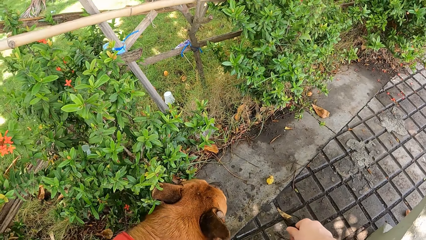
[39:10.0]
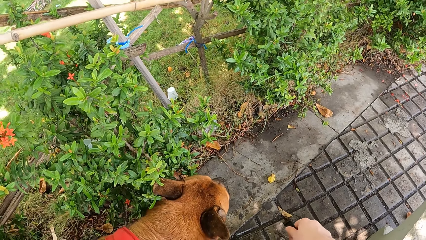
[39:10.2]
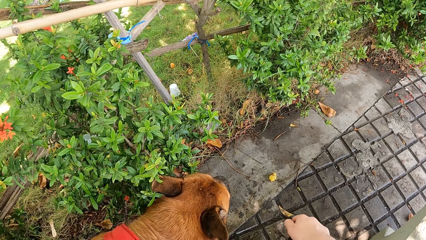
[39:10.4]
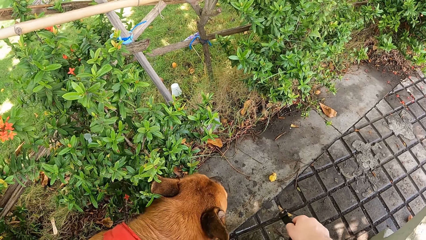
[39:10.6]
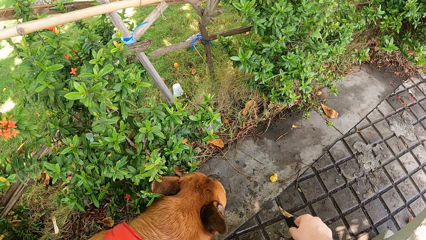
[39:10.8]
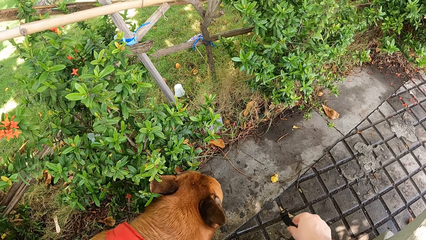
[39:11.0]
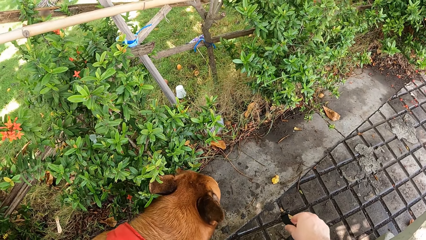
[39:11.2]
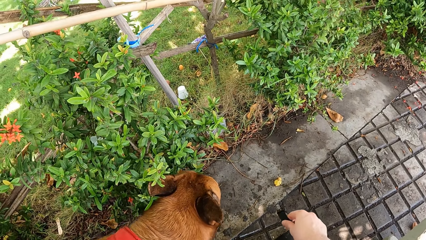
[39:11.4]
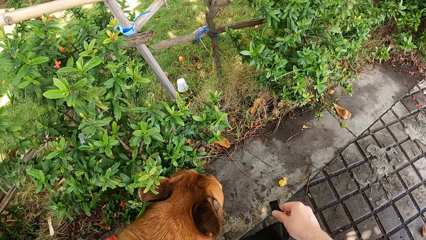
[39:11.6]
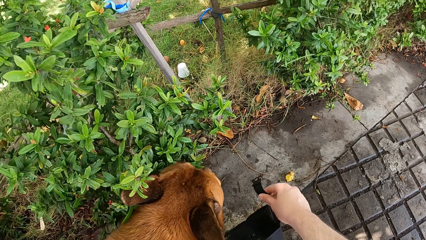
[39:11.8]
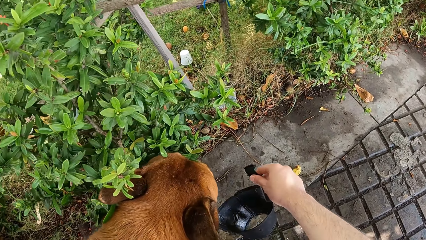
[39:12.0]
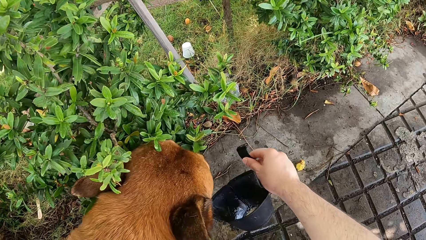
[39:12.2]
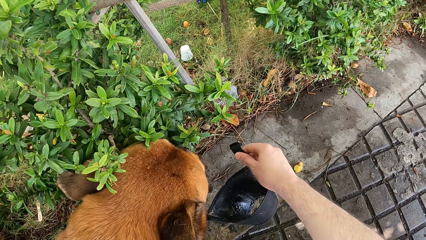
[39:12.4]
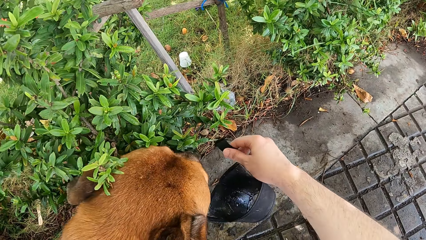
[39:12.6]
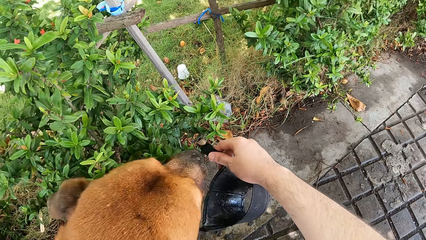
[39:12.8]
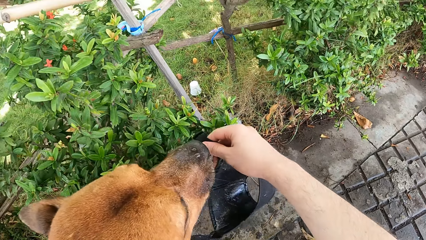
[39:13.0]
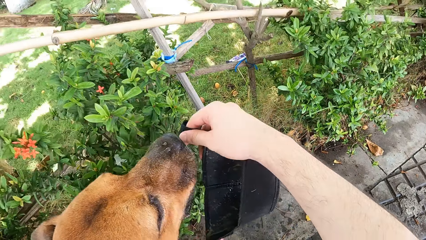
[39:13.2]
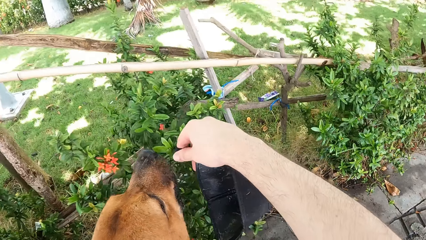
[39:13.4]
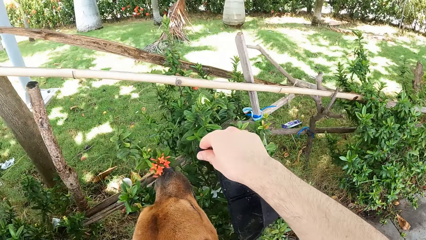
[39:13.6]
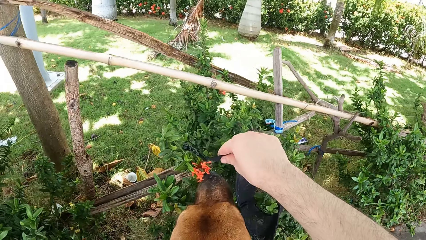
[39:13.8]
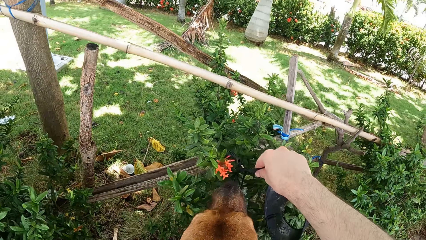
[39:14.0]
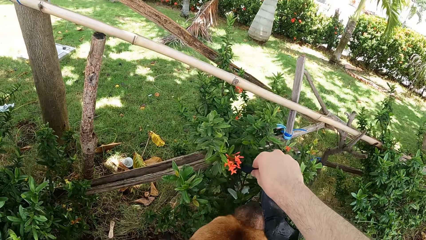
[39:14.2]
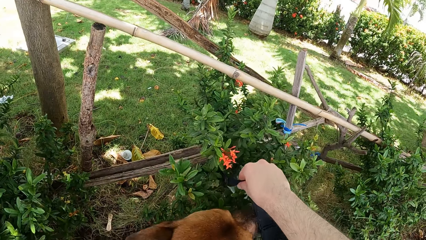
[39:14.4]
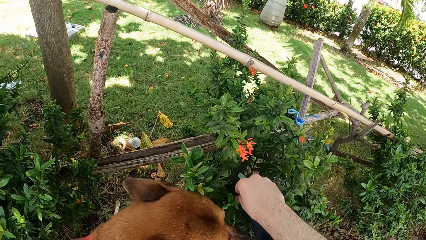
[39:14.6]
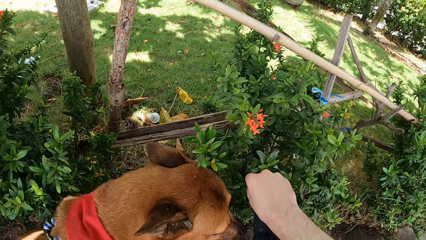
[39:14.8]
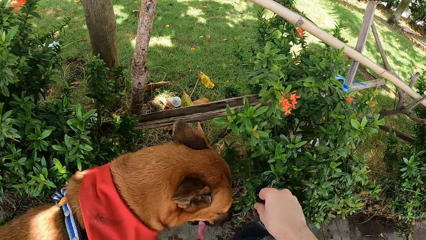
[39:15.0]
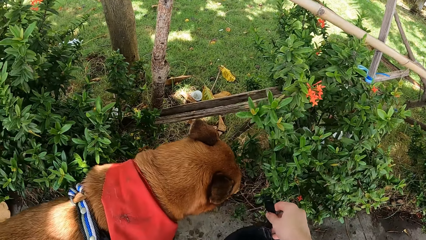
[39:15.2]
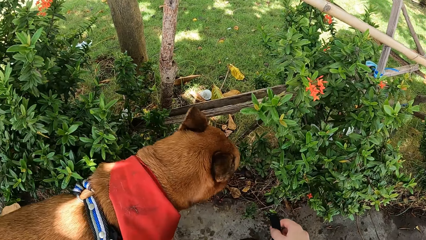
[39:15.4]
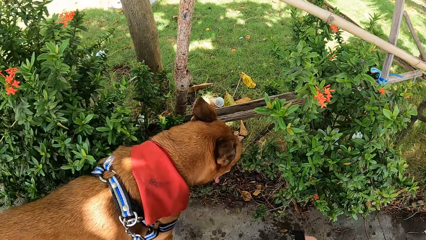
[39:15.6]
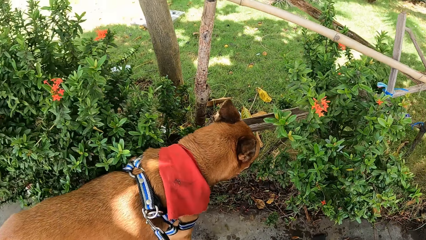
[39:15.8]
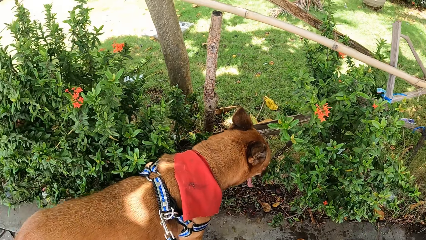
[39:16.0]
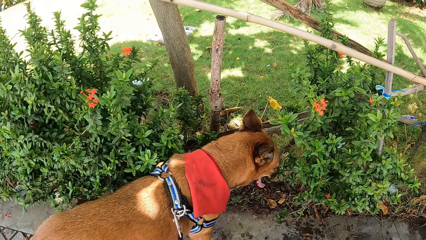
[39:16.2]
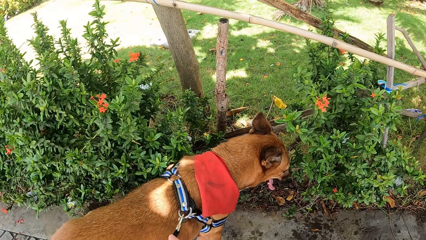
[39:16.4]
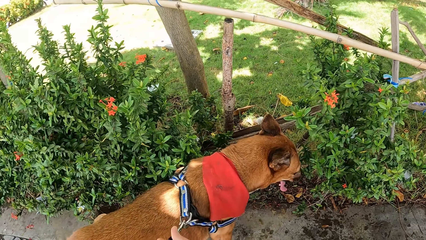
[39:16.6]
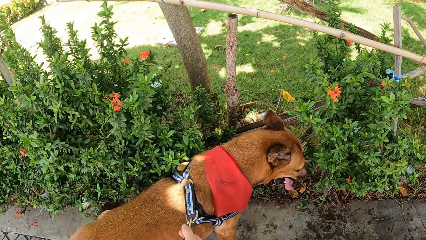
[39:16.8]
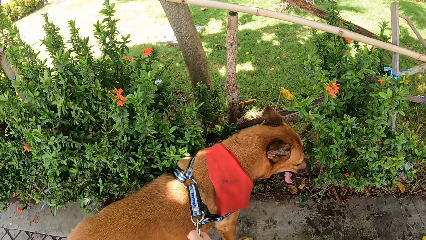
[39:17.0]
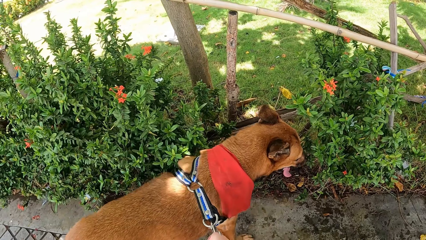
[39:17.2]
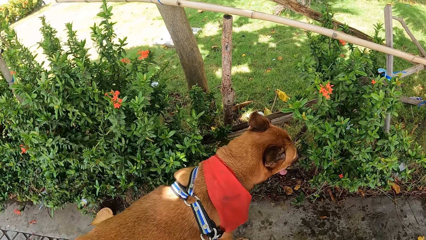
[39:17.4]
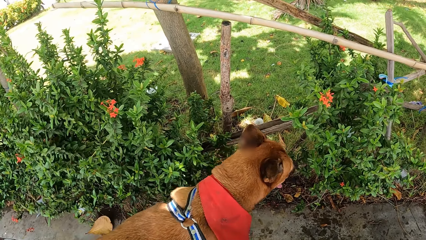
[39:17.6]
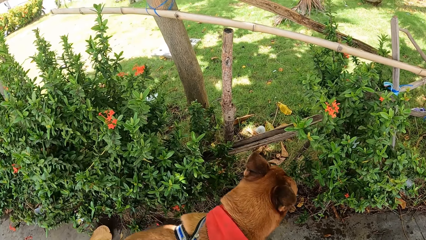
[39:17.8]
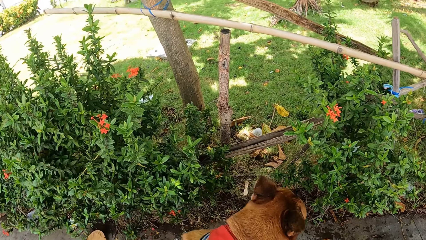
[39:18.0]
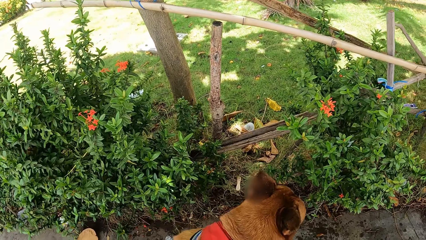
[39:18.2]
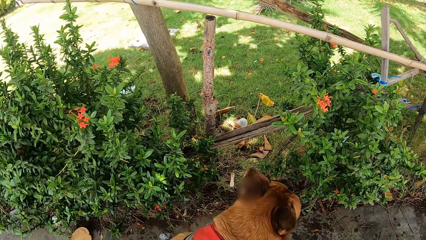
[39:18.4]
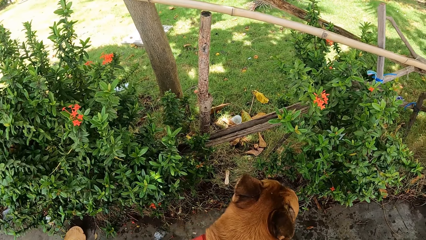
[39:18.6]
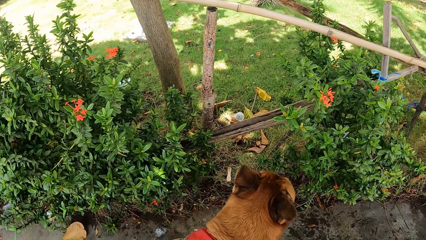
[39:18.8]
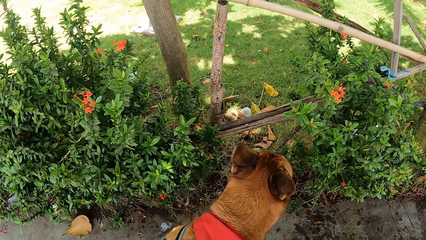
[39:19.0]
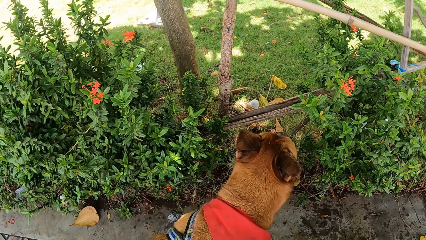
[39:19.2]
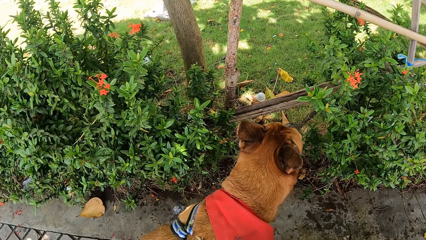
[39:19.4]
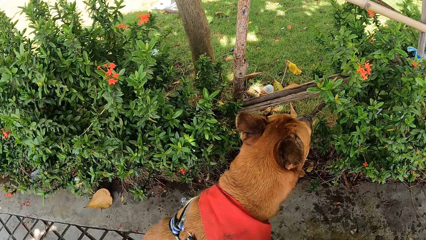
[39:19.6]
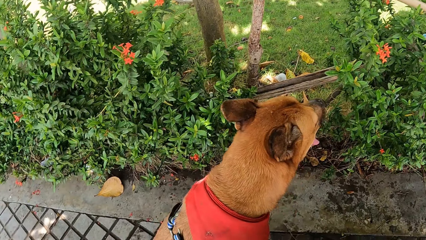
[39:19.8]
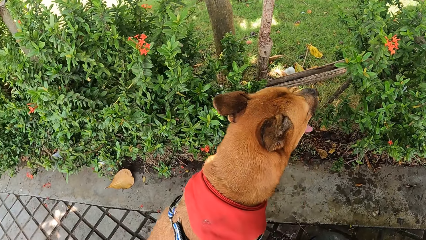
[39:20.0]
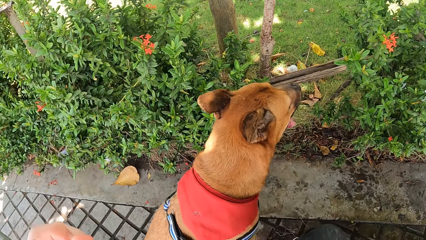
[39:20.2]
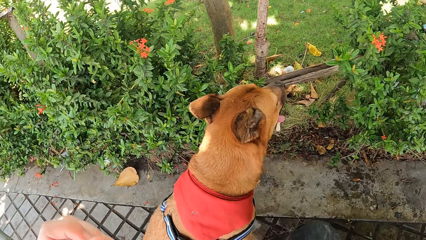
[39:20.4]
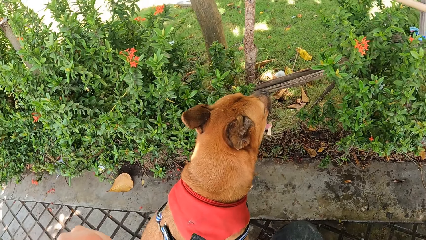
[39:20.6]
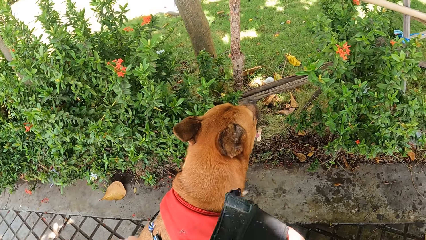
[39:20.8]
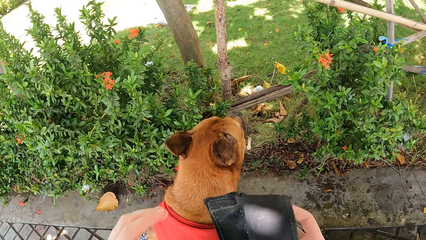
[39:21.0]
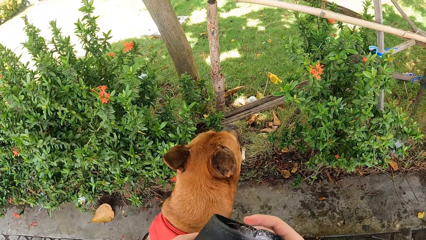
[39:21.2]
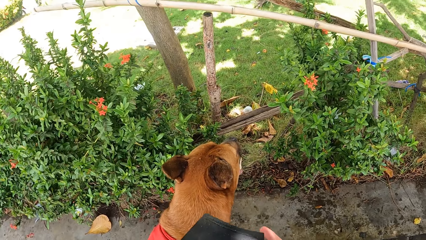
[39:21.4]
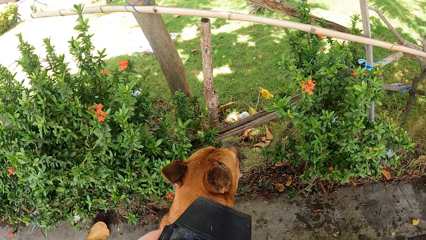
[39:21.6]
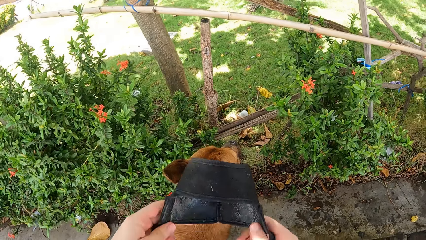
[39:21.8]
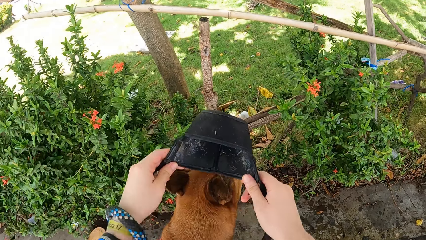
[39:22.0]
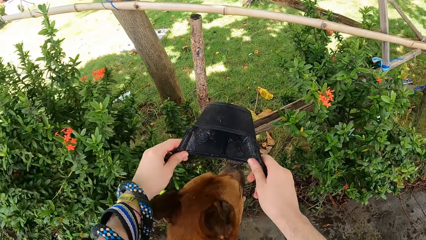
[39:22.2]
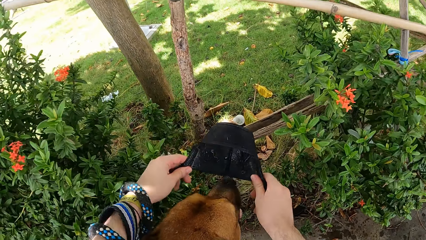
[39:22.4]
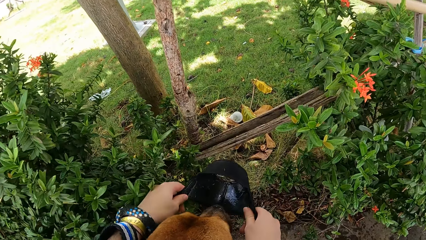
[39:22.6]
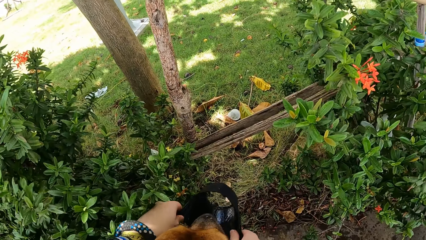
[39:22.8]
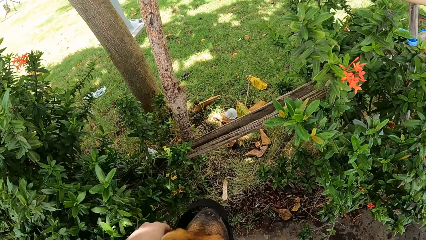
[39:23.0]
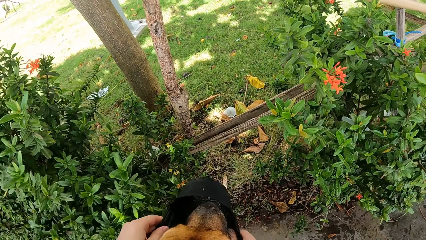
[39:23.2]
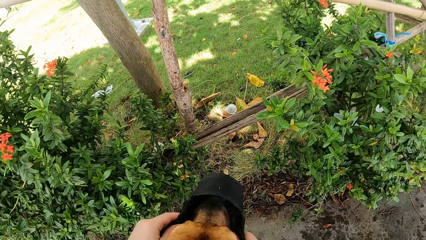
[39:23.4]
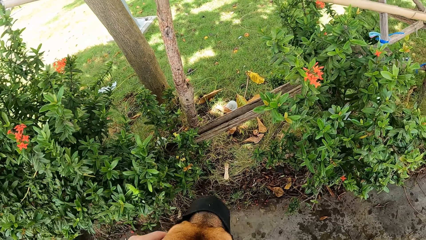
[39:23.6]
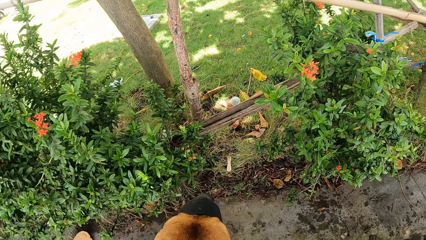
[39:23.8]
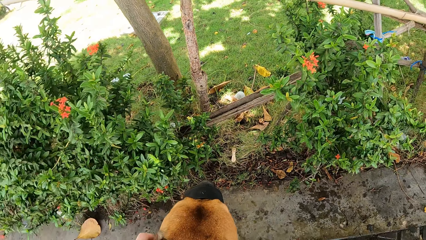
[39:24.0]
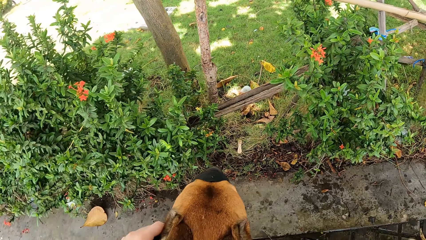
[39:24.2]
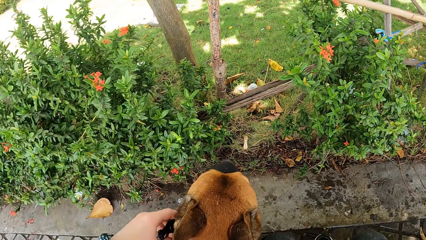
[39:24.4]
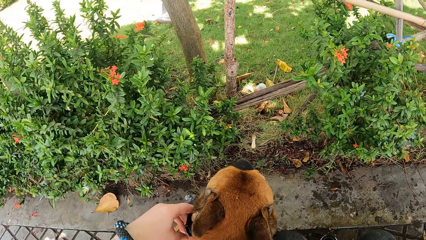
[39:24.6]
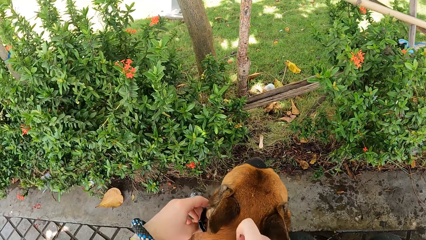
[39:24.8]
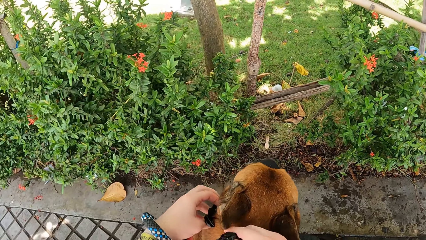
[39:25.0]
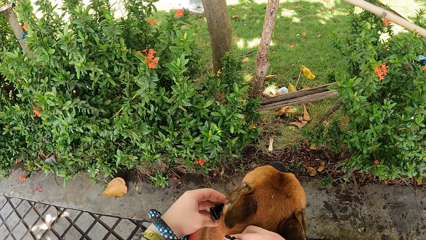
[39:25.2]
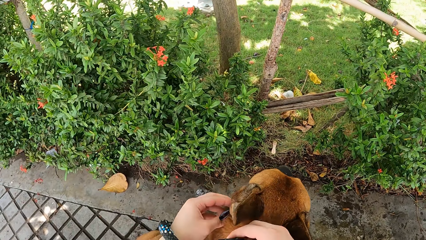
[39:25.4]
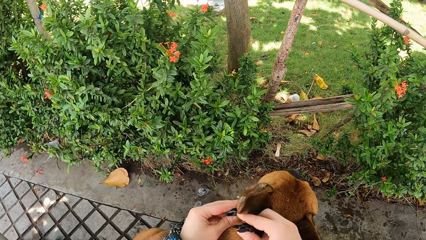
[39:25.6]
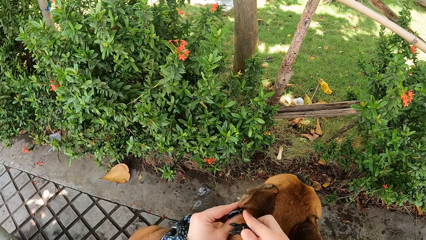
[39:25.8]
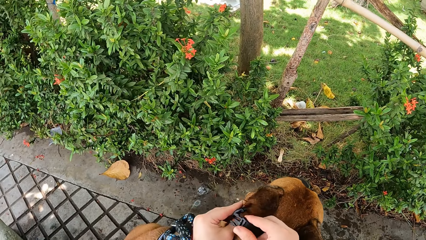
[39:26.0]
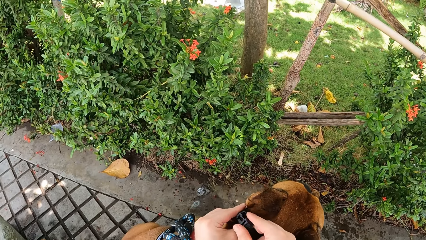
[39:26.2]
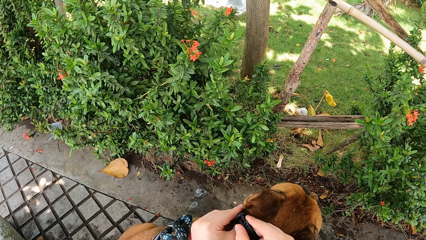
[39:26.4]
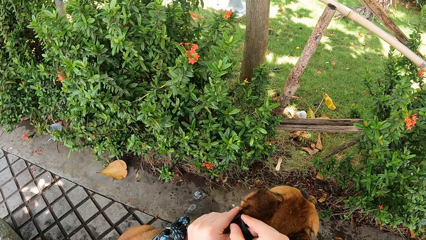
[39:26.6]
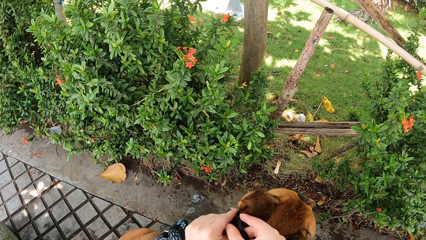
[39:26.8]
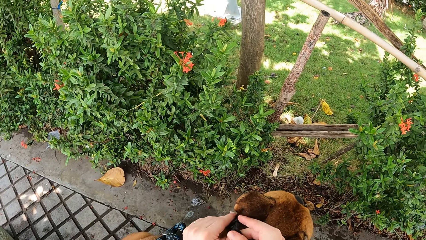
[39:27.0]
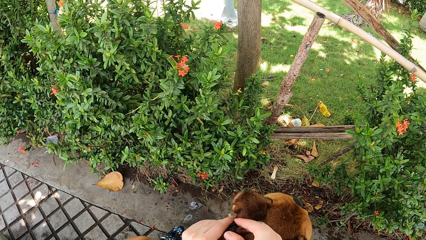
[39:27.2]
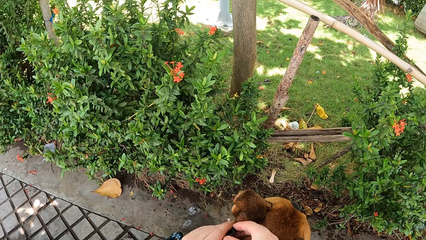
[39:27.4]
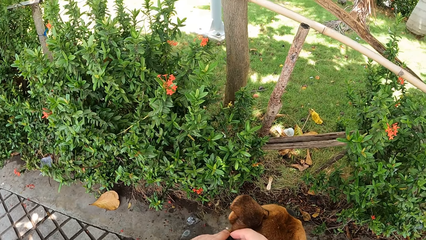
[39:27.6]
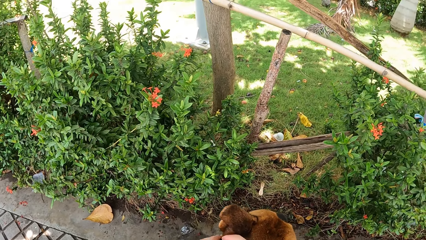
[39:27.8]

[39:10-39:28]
The camera wearer stares at the dog. They hold the muzzle in place. They stare at the dog. They fit the muzzle or belt on the dog.
